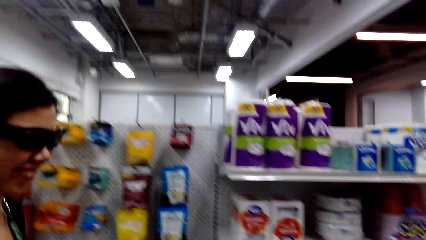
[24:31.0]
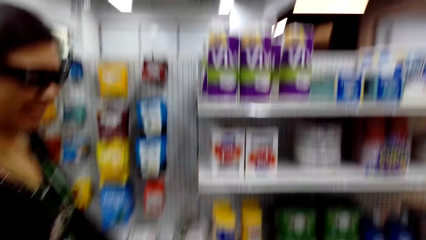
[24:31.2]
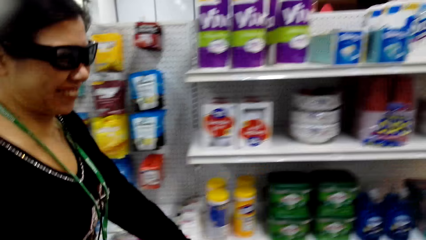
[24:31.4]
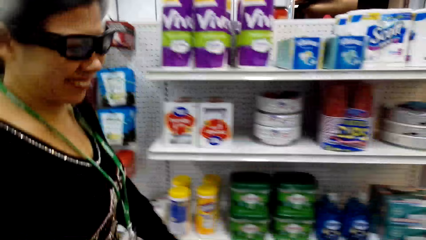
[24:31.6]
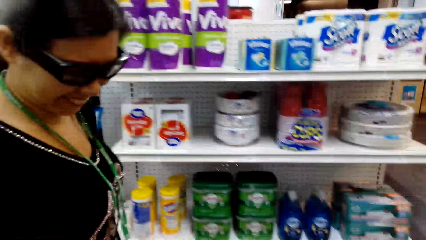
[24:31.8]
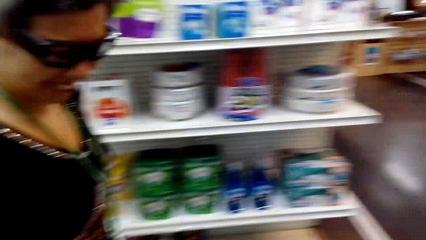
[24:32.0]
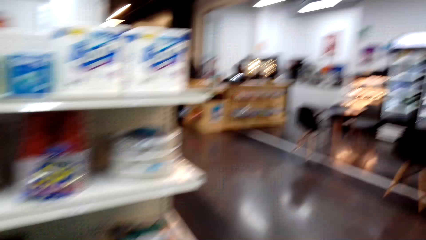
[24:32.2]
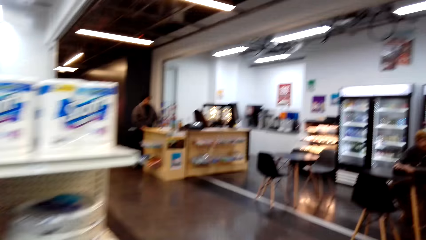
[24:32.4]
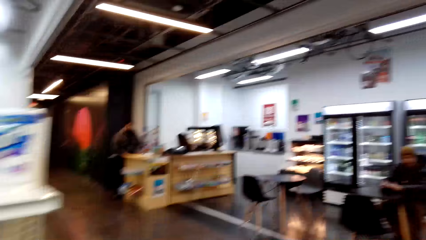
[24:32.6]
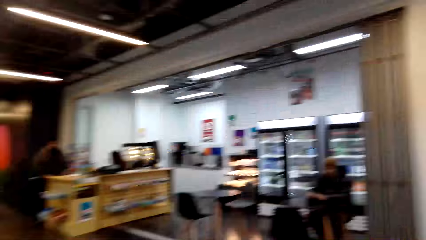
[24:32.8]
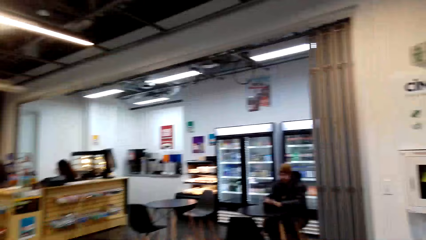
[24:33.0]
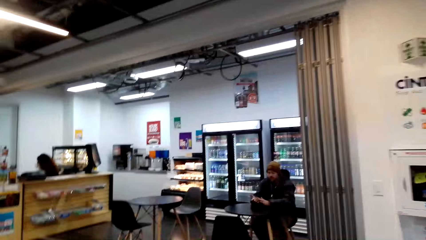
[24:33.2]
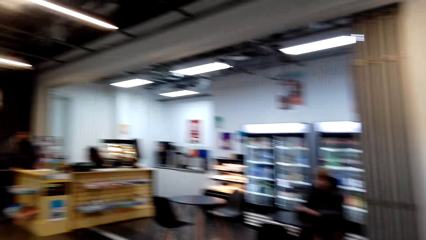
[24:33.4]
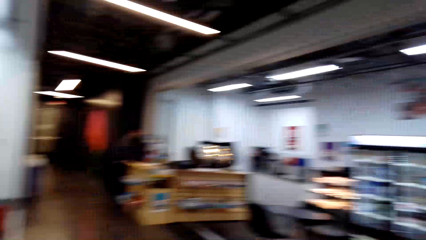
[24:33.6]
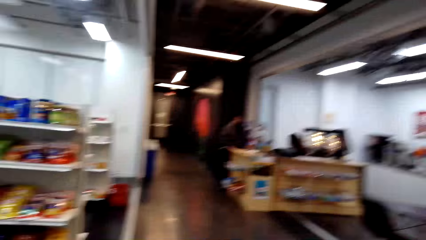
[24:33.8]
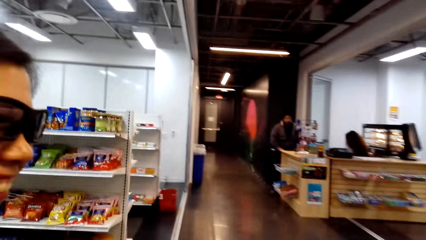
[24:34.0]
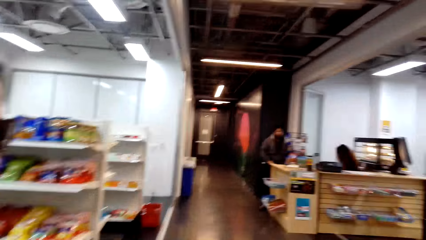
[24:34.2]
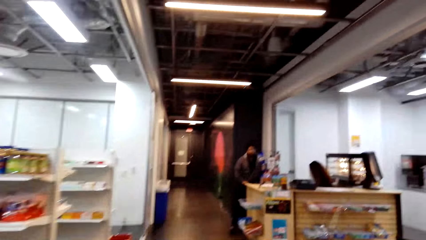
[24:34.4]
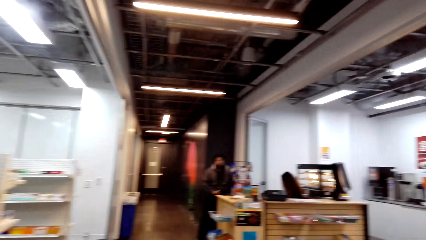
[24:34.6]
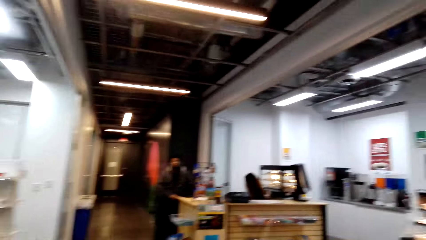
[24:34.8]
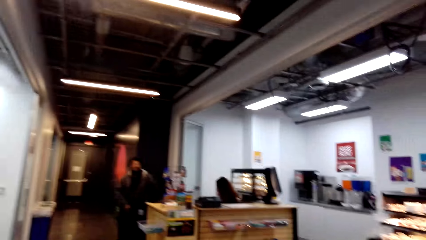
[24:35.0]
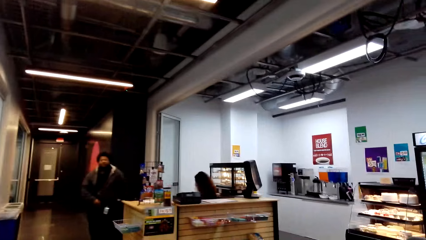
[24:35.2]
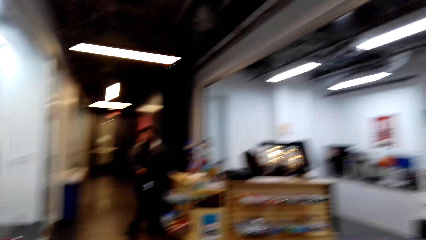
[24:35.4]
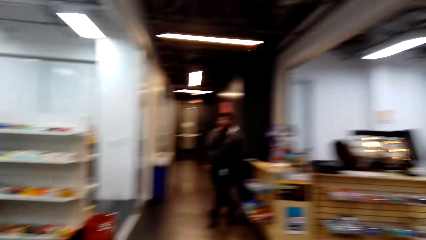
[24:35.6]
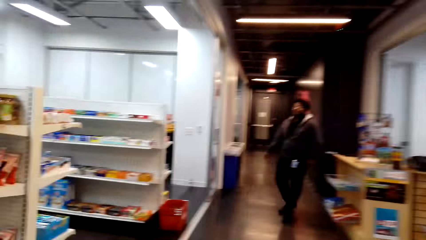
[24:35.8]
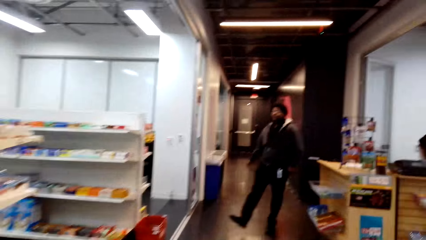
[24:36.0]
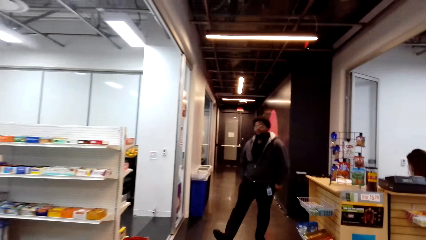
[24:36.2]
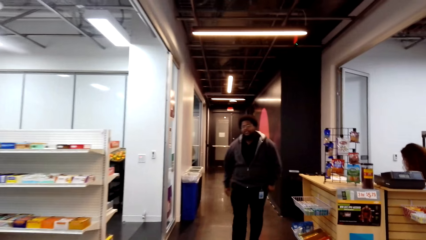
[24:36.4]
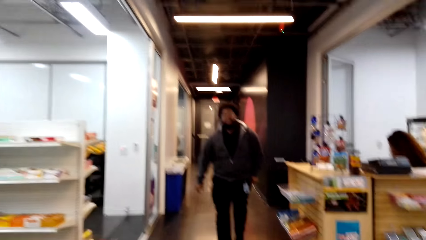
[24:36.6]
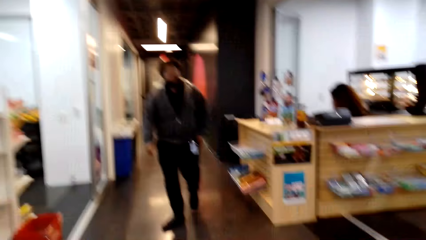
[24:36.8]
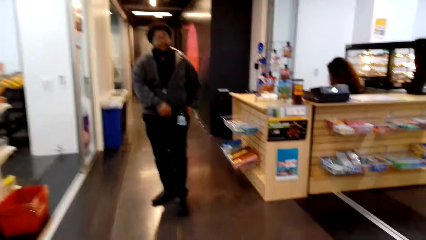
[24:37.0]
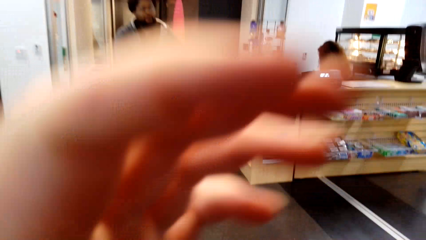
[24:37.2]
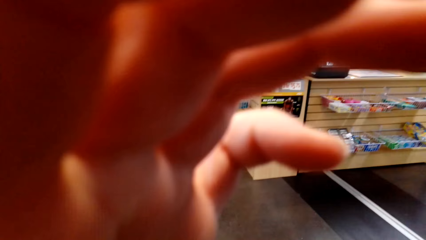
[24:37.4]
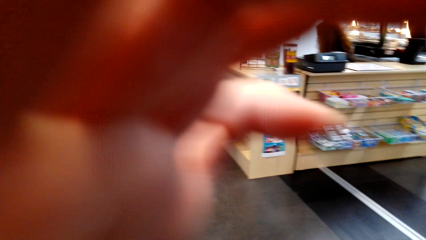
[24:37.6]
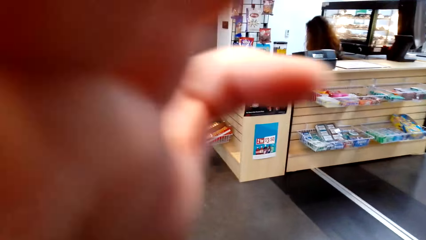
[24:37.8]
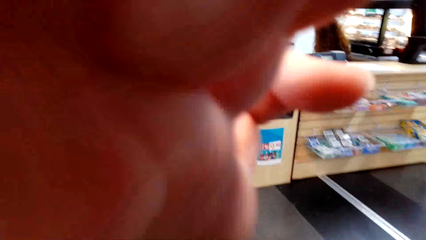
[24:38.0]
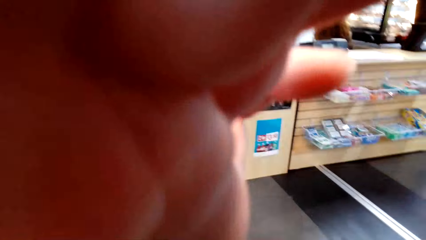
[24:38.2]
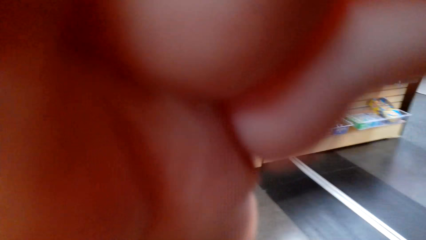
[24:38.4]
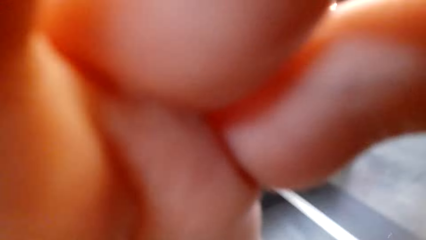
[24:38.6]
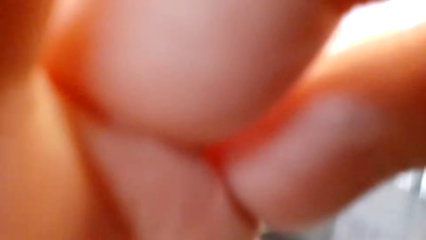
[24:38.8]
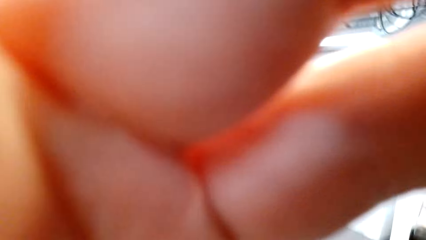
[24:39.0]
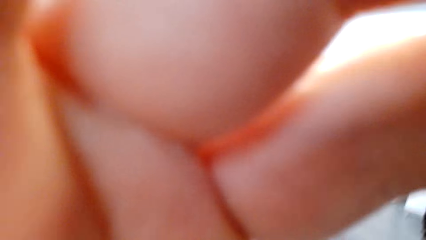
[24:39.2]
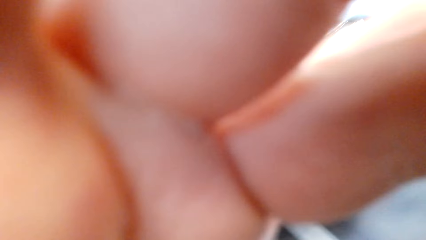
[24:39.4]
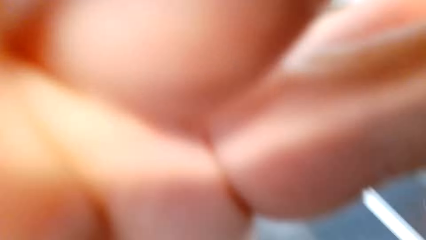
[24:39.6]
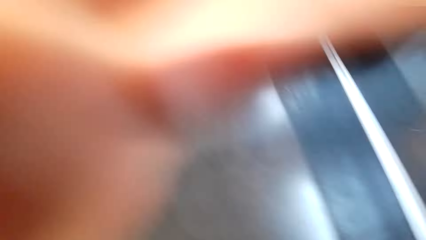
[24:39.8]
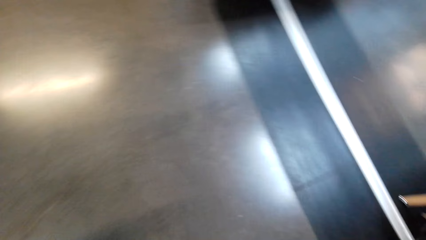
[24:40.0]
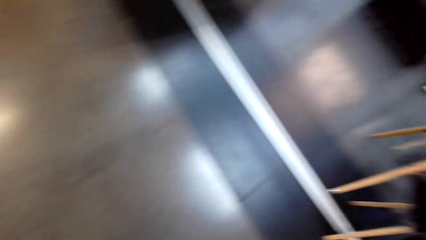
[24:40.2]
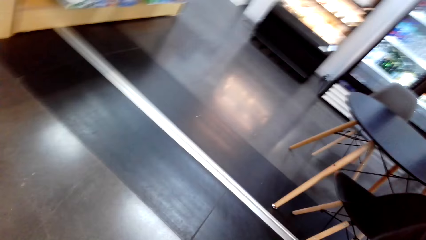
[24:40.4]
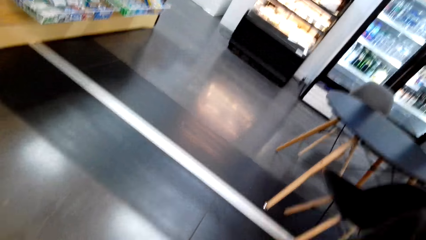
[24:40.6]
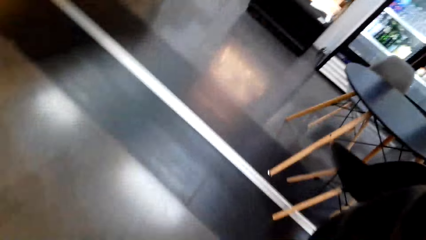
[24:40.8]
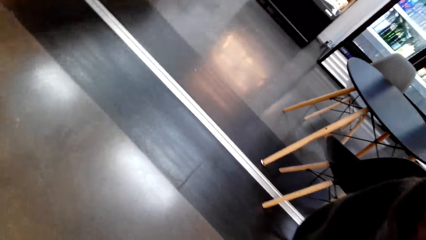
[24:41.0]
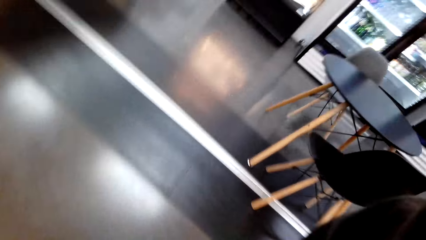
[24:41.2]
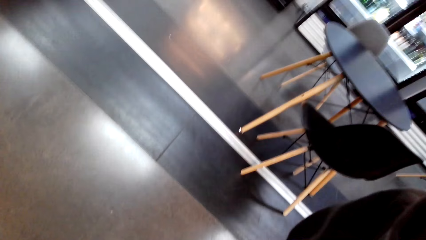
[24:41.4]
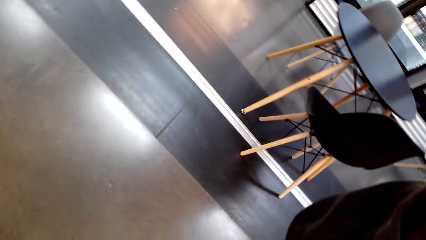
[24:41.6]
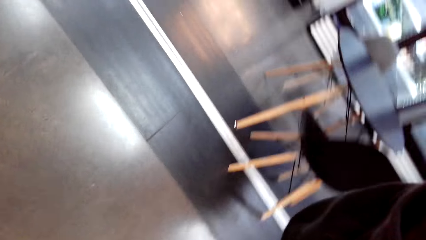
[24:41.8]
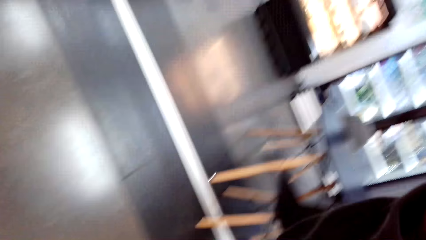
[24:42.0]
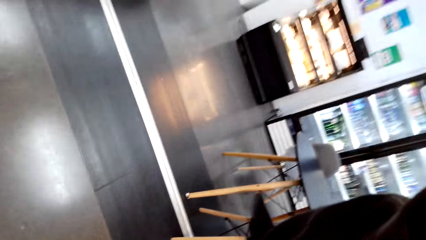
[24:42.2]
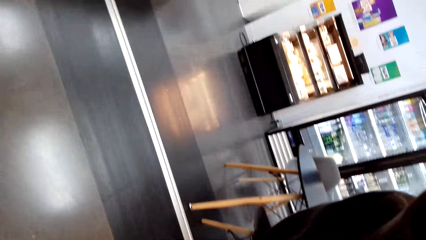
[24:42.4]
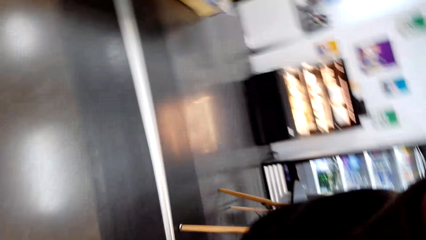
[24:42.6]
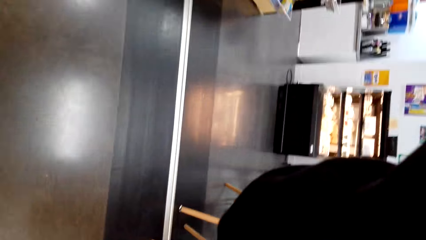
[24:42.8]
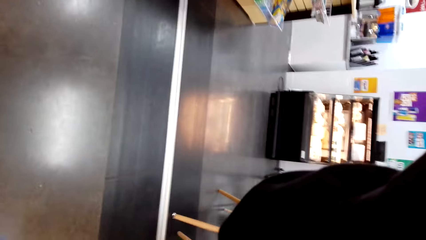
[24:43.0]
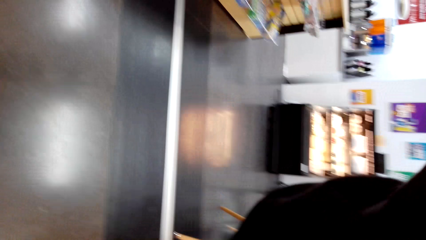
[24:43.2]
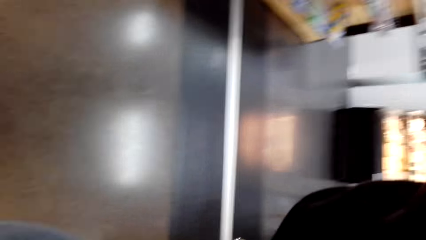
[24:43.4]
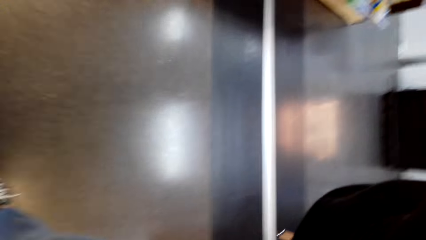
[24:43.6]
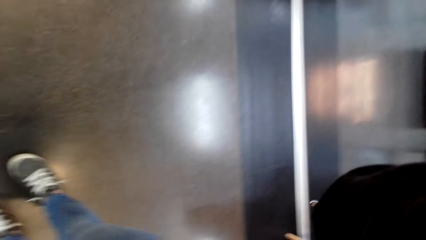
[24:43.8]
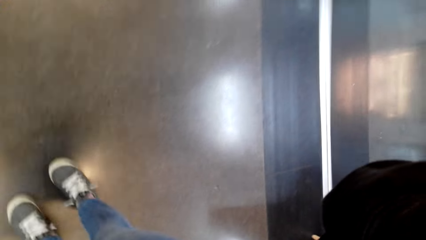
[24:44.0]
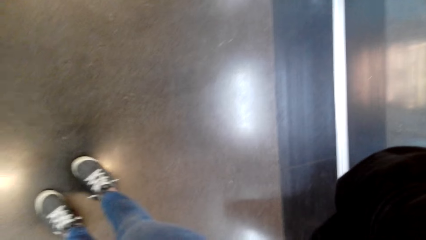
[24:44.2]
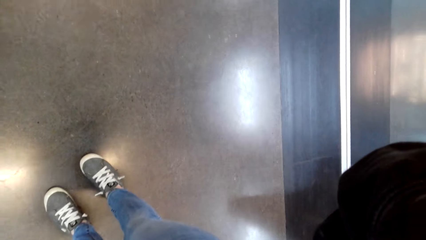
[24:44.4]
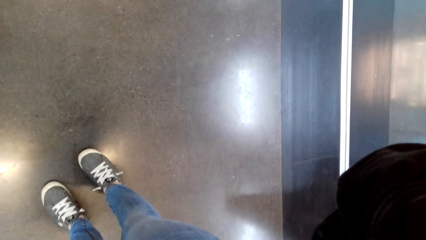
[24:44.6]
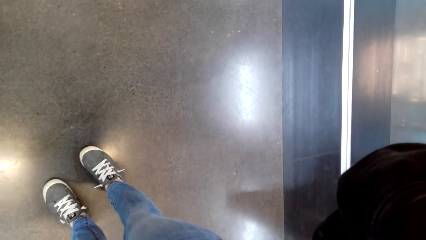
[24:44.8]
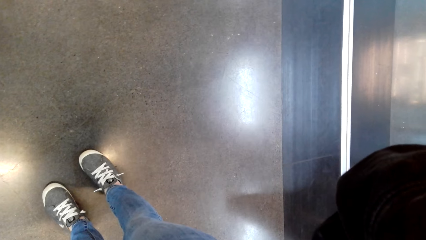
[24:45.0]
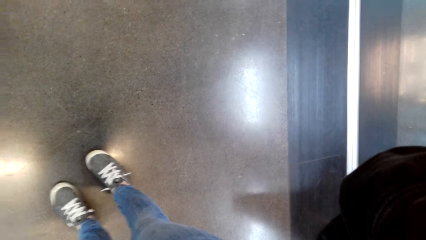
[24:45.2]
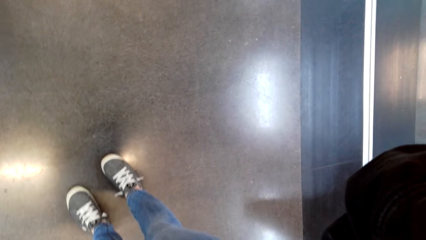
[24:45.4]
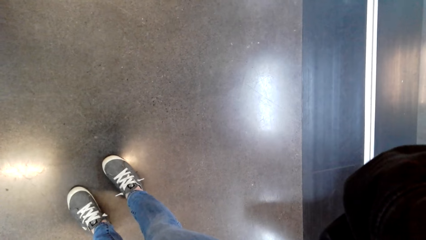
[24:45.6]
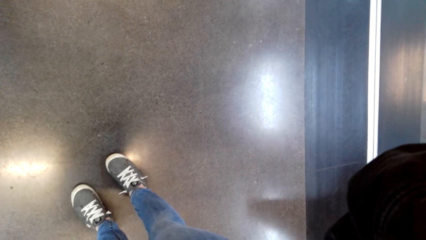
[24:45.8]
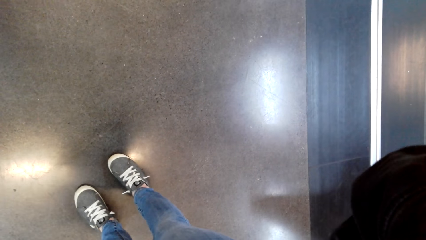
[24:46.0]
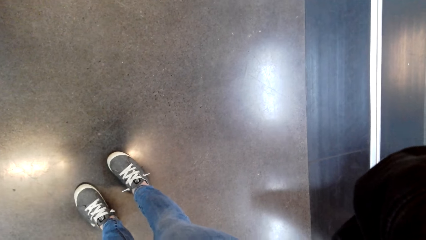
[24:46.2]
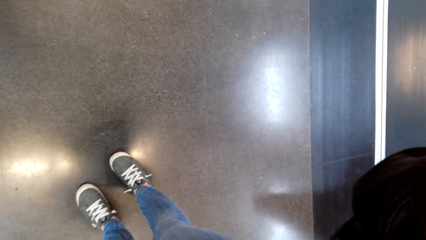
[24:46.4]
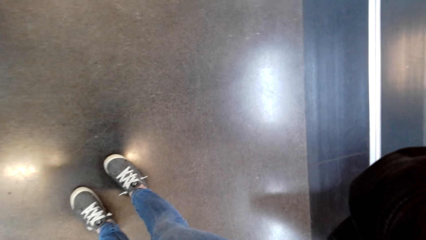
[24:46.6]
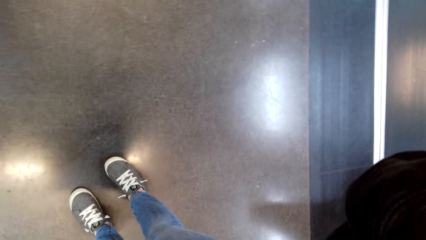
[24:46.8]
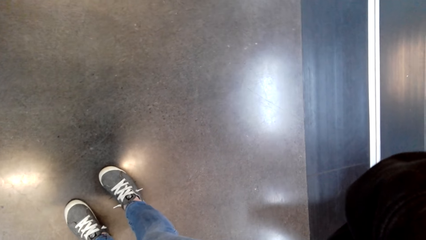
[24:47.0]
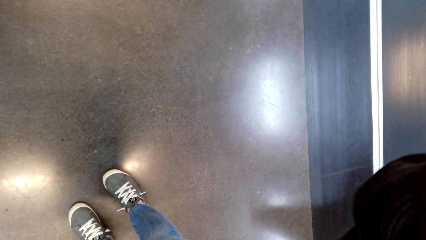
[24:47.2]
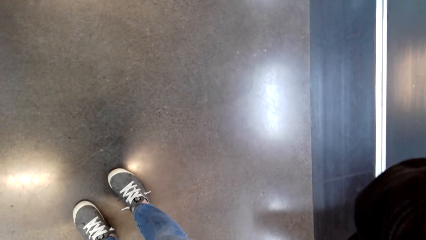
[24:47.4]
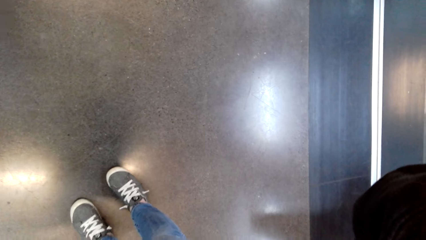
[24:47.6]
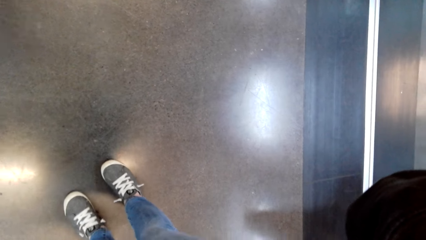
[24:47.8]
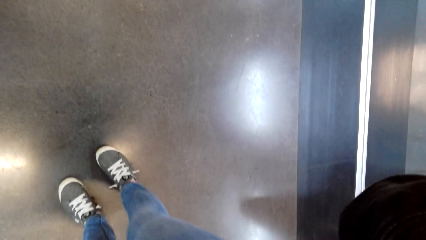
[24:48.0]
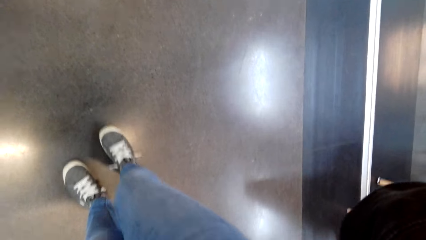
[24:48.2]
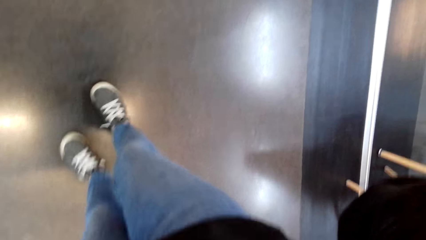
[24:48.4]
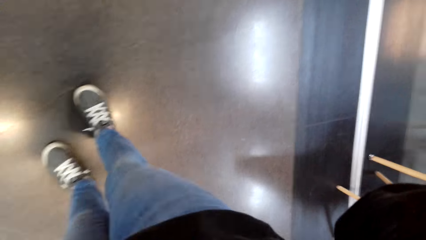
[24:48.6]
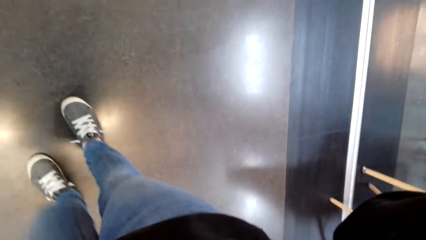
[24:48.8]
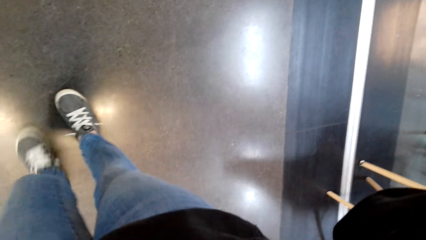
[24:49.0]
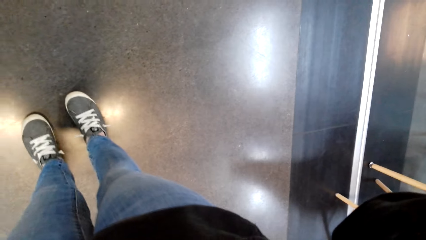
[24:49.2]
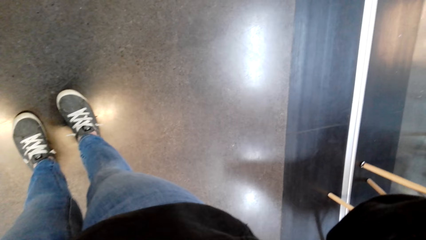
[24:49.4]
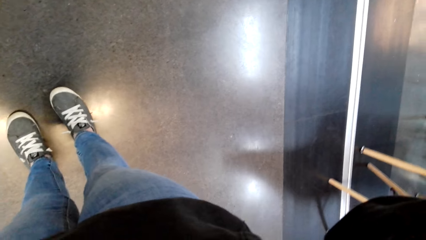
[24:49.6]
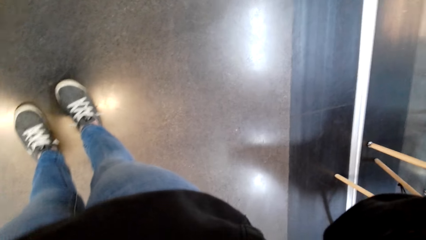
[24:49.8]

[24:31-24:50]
A lady walks. The camera wearer walks. A man walks. The man talks to the lady. The camera wearer adjusts the camera. They look around the shop. They stare on the floor.
